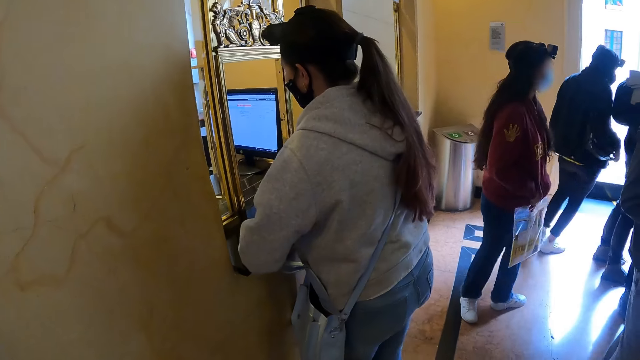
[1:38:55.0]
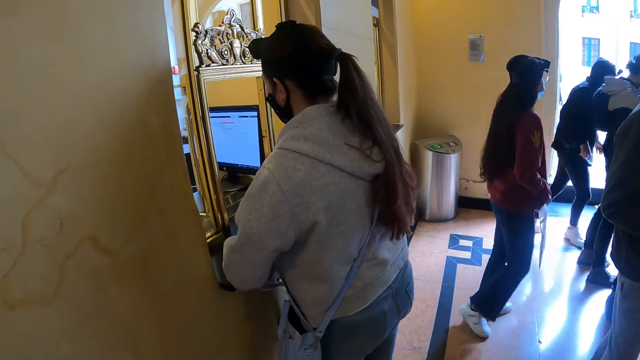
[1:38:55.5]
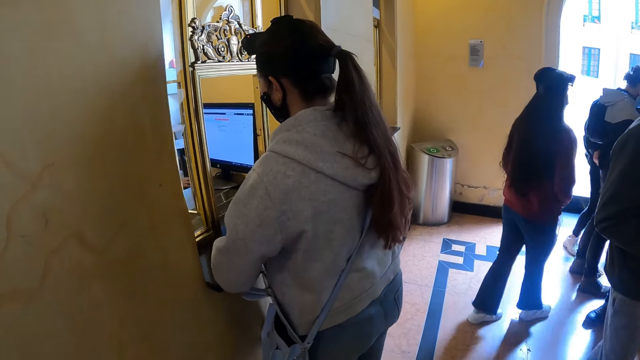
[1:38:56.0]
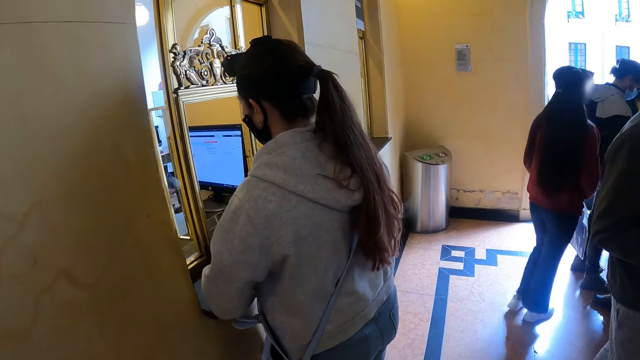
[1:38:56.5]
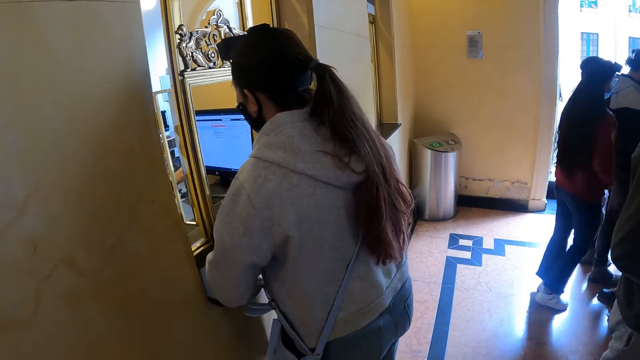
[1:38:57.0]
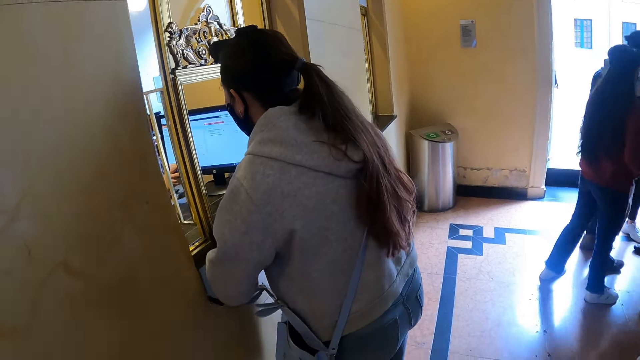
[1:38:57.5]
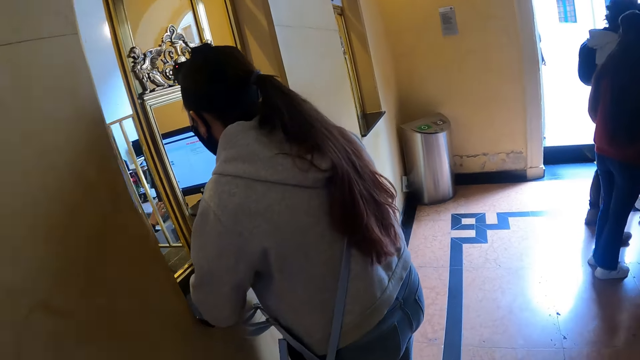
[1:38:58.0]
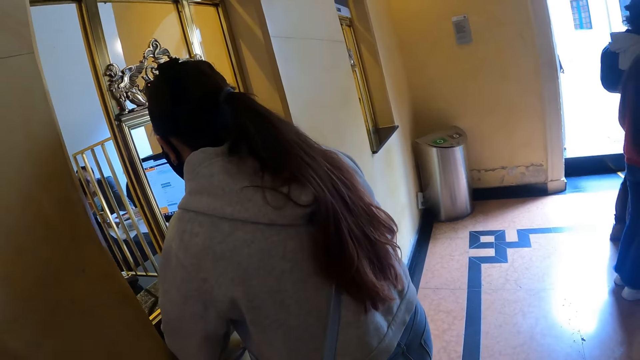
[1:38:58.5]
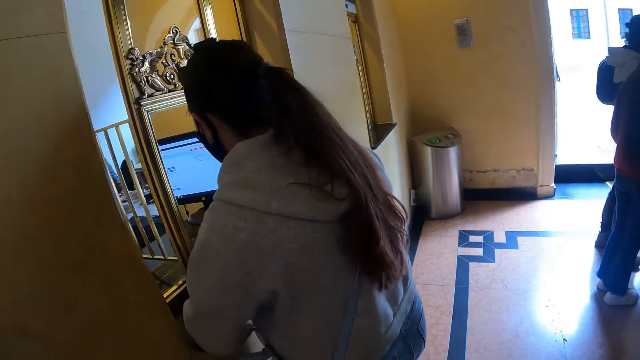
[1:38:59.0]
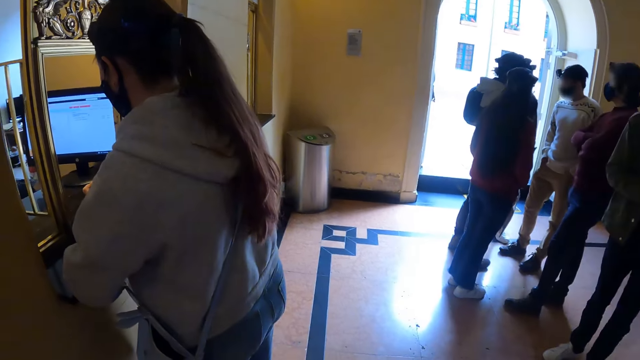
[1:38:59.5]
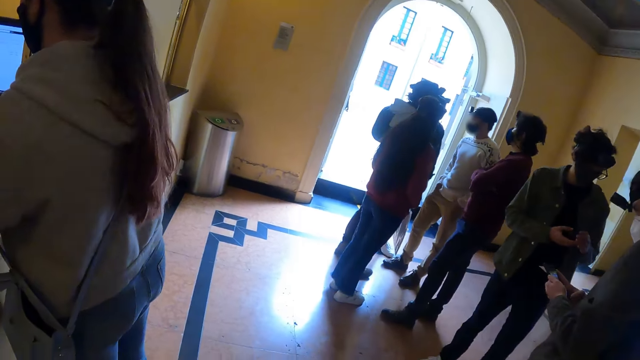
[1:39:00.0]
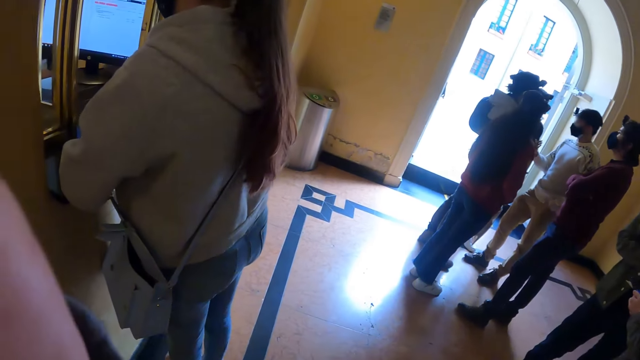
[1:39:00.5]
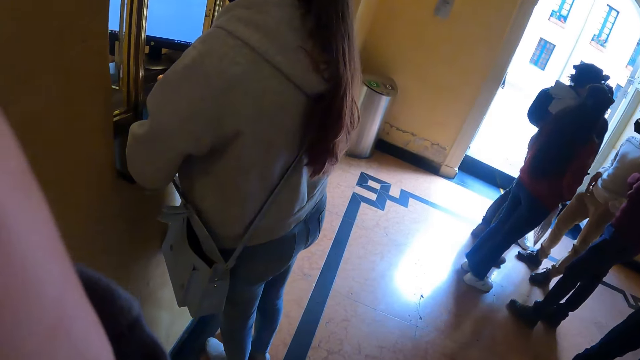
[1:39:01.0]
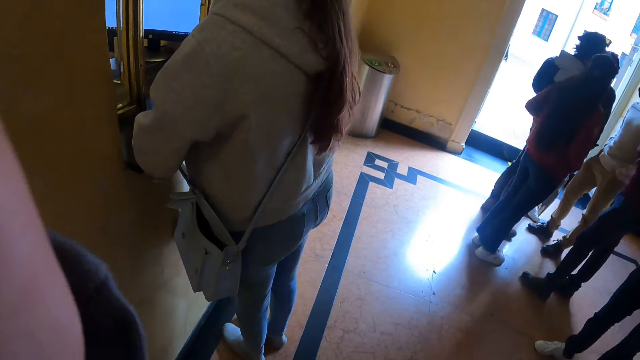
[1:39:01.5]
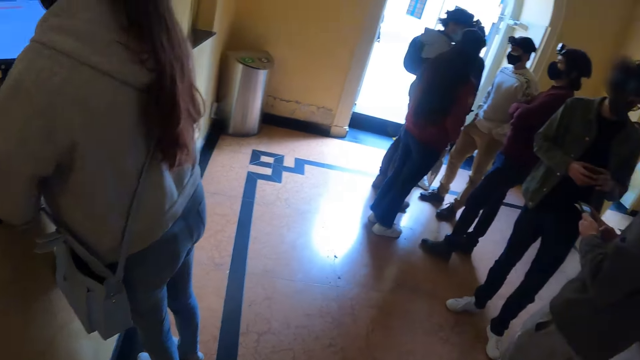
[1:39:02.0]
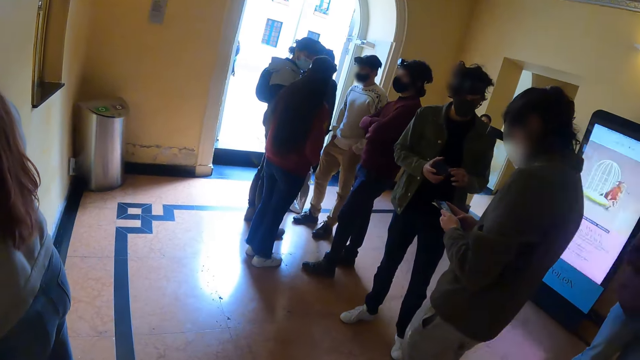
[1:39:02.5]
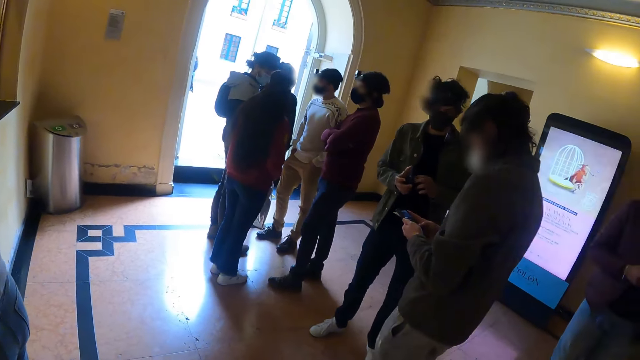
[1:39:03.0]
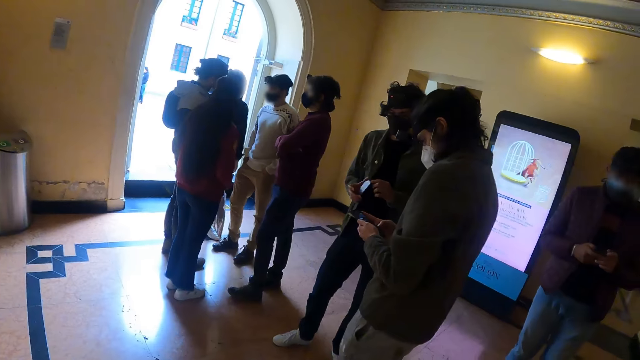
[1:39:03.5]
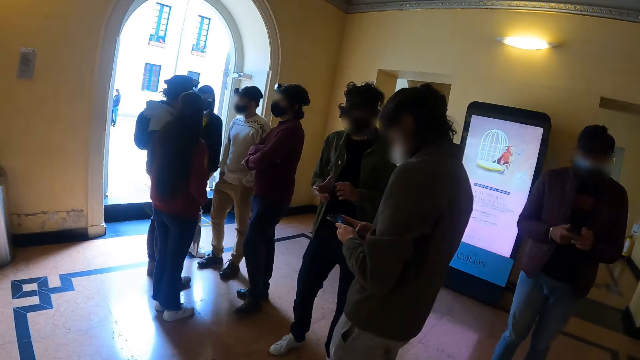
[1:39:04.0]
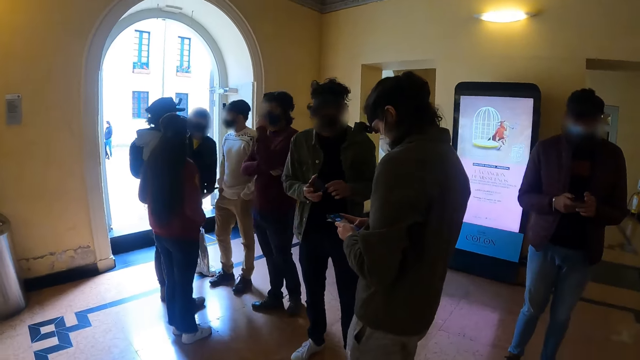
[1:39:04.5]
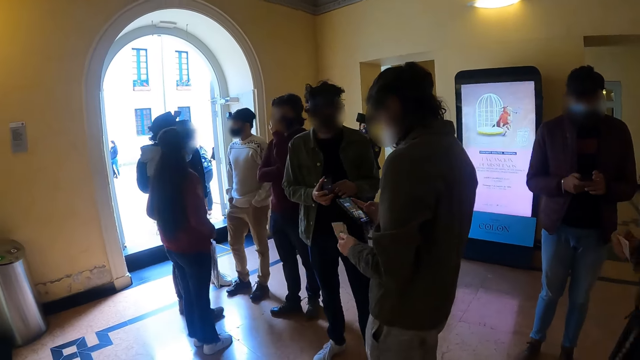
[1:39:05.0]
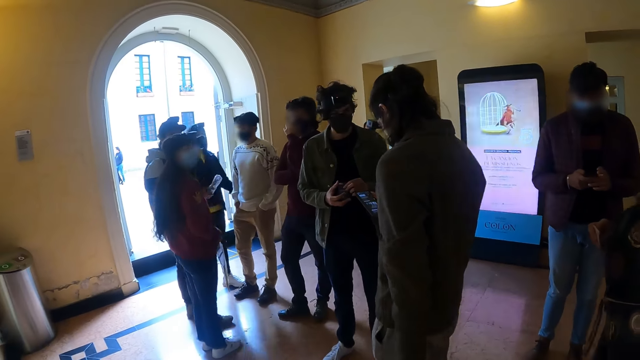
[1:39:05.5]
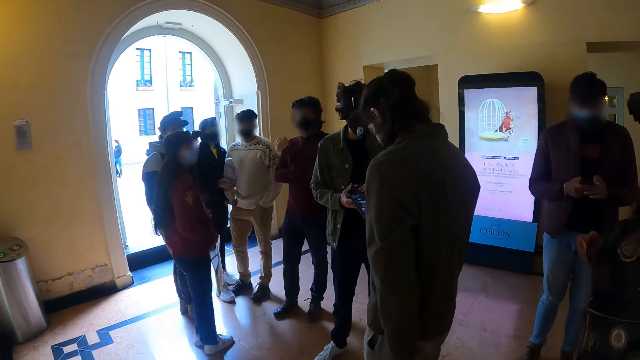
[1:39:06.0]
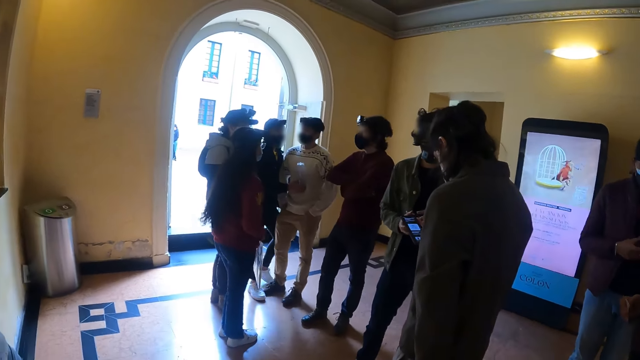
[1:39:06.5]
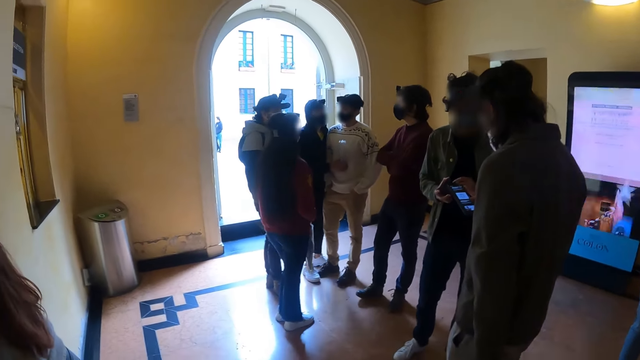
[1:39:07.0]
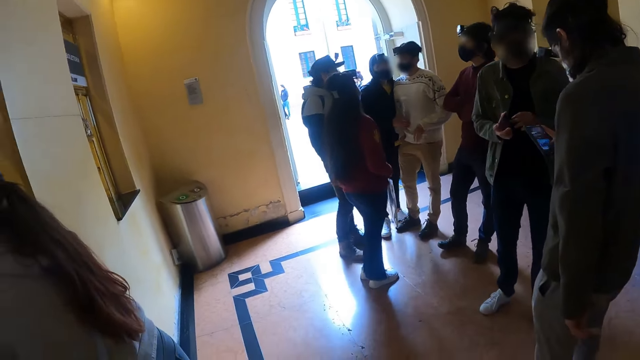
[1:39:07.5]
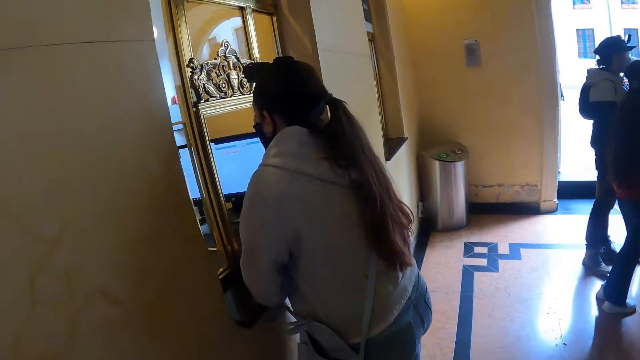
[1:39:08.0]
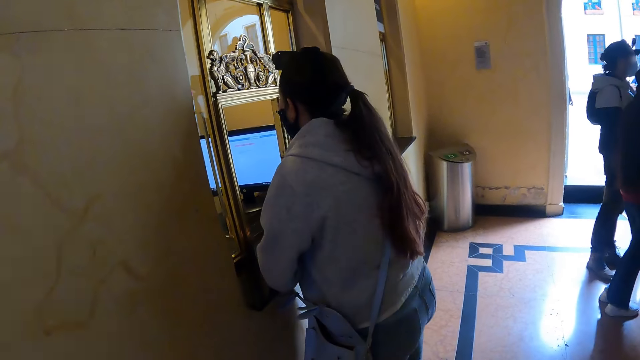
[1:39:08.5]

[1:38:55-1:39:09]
The camera wearer looks at a woman. A person moves to another person. A third person uses the phone. A fourth person holds the phone.

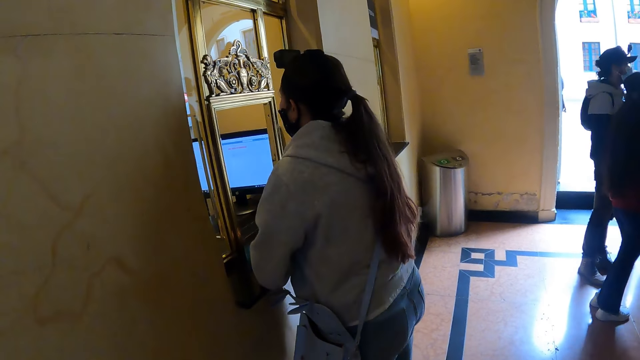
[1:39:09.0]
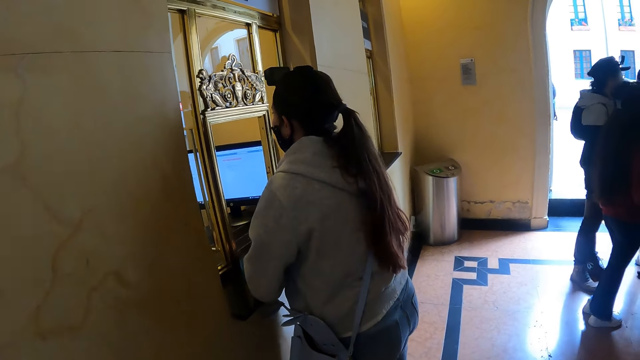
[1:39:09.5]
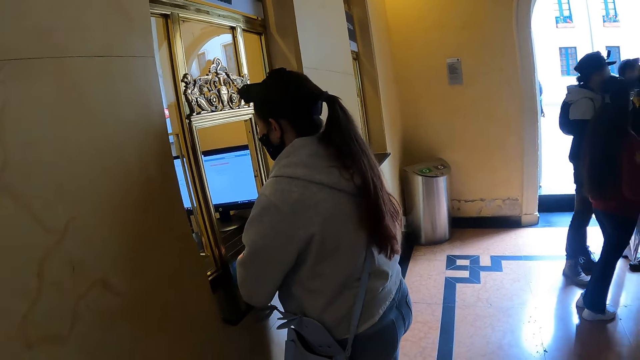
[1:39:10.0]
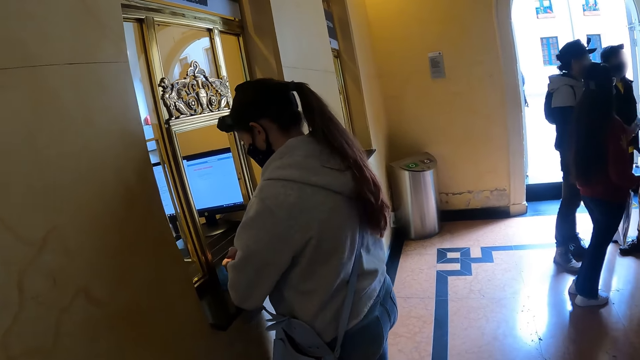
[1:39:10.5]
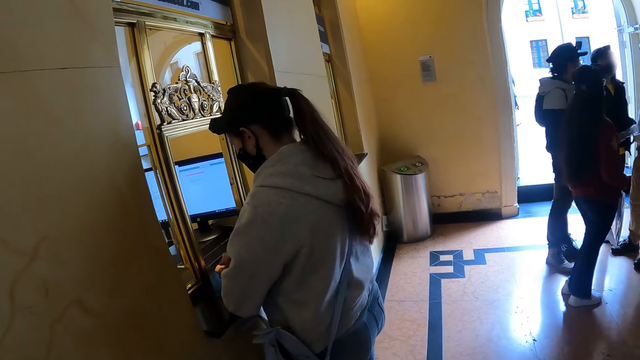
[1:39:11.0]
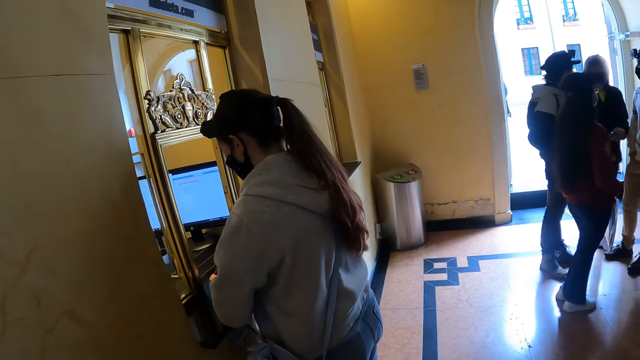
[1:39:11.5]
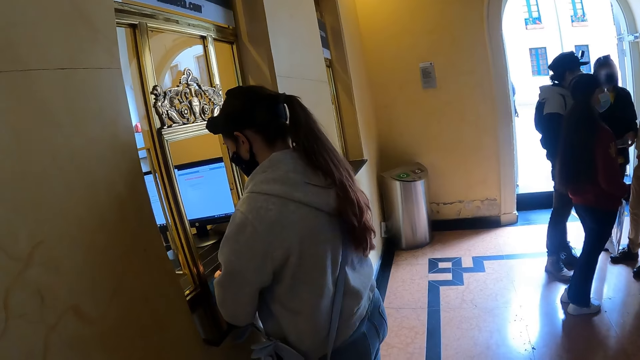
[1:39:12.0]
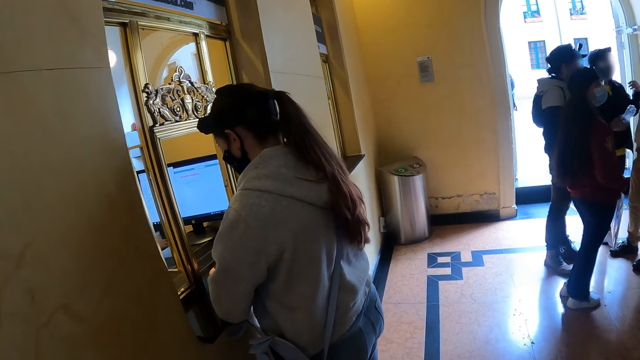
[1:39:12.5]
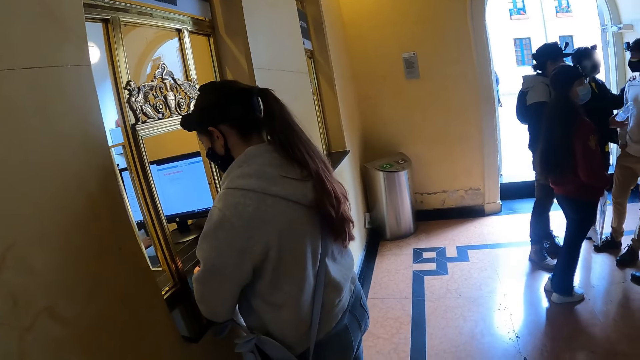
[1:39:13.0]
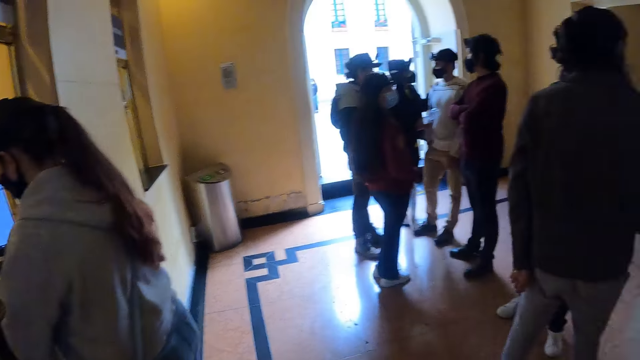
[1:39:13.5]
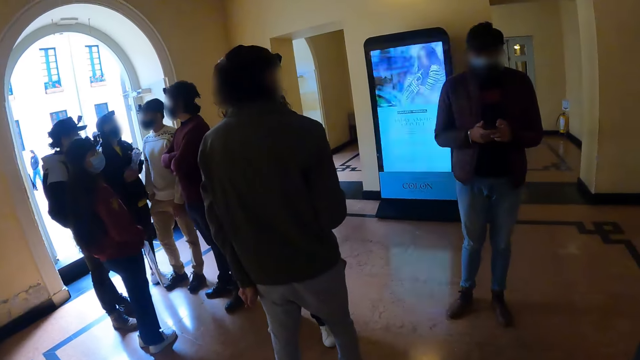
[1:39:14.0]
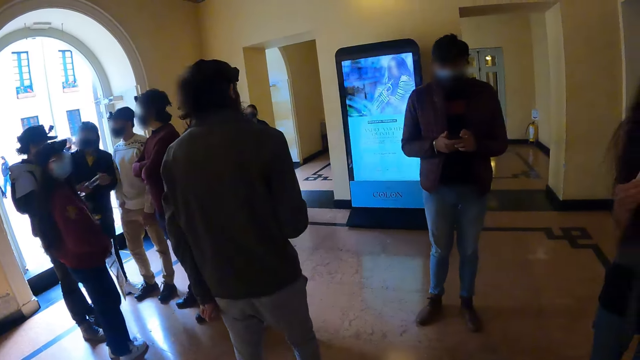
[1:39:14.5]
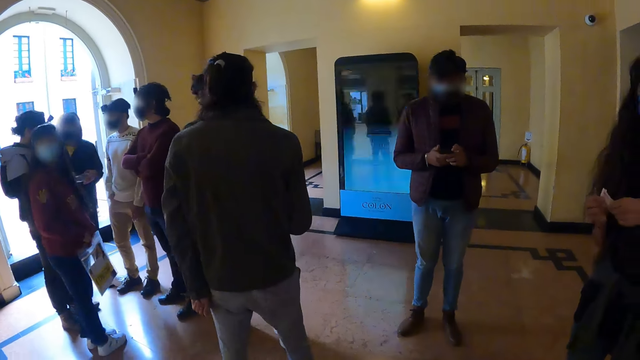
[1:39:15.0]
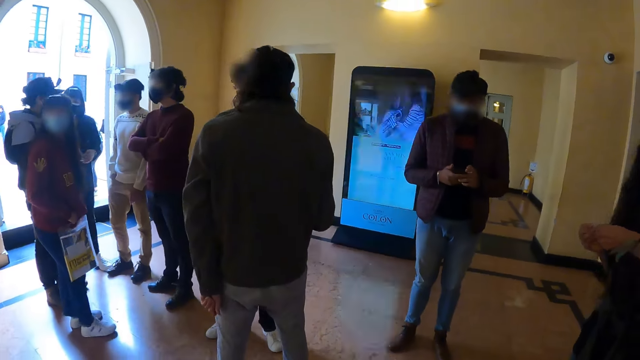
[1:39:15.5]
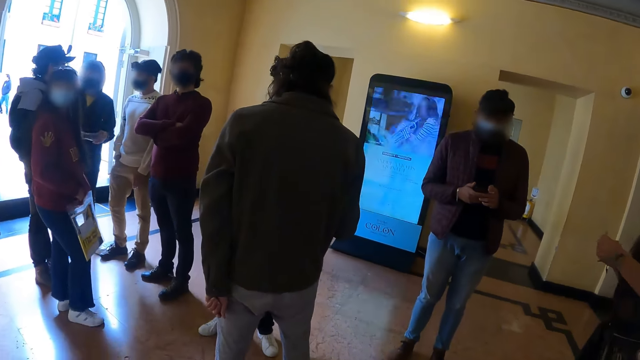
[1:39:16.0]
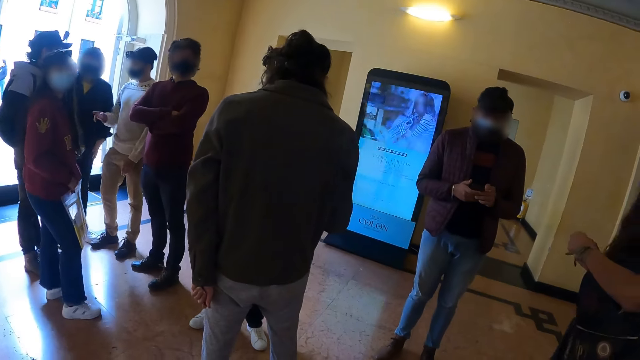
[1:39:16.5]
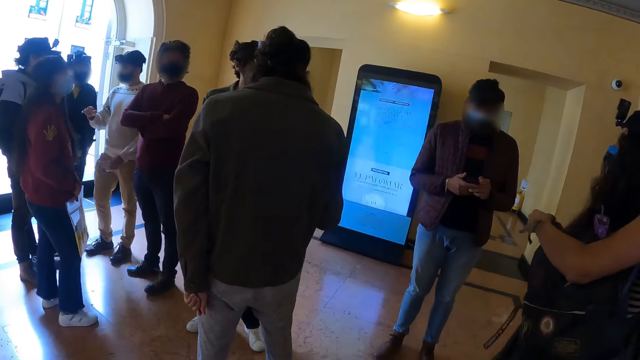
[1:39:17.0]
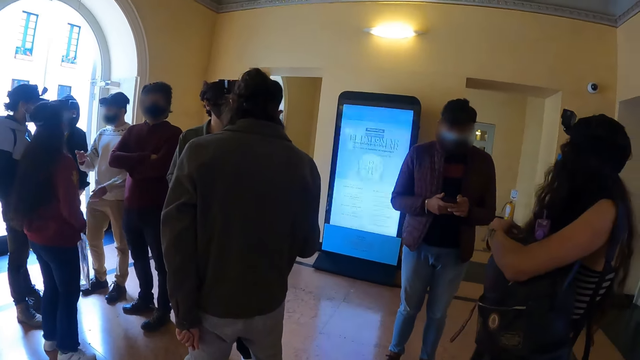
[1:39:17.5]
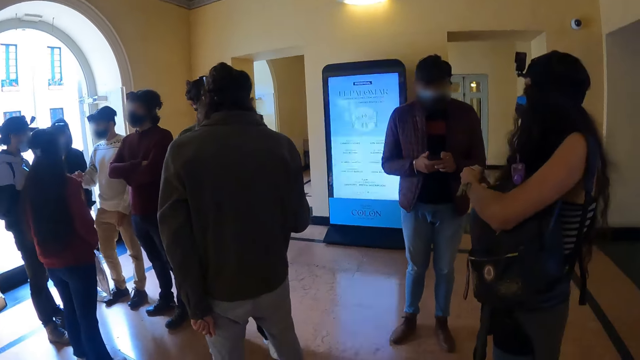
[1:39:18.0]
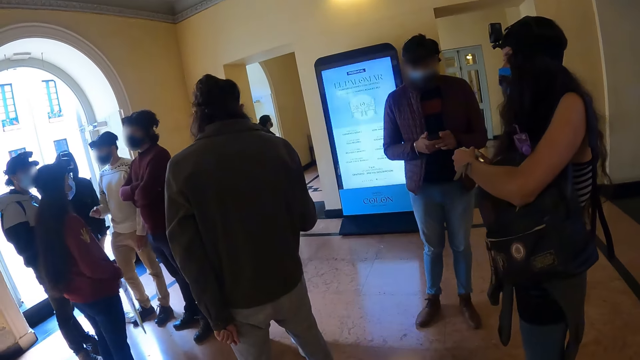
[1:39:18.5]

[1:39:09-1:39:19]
A person moves at the window. Another person interacts with a third person.
